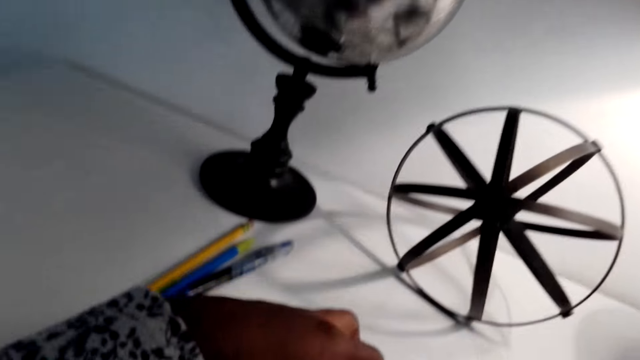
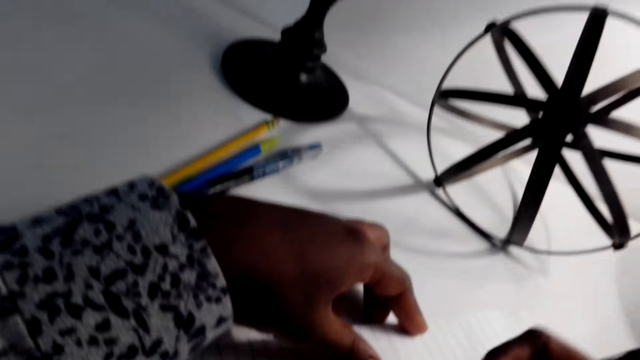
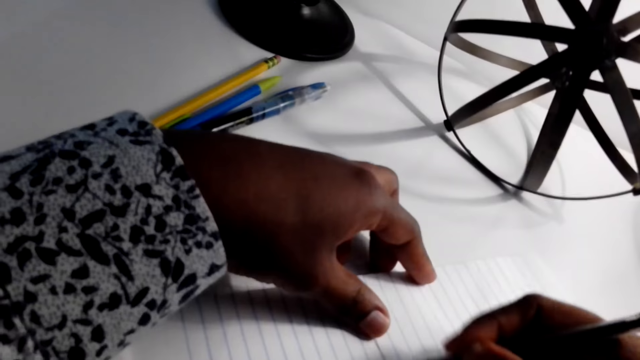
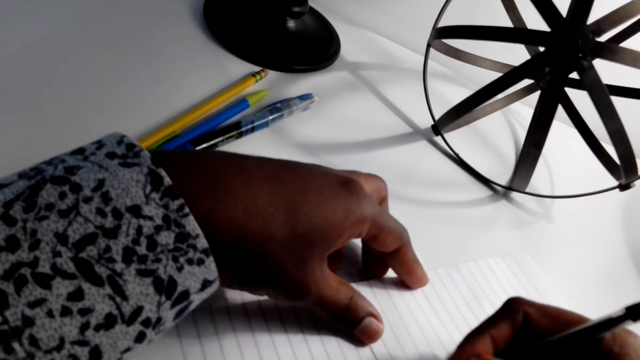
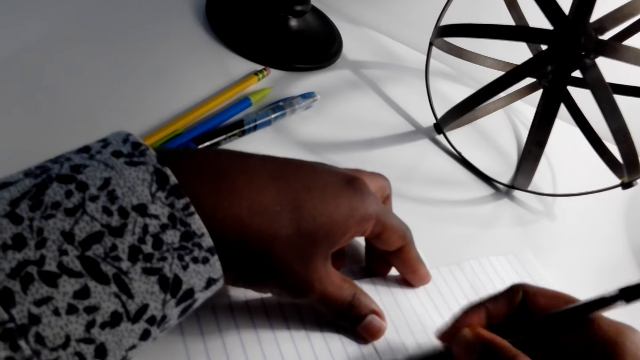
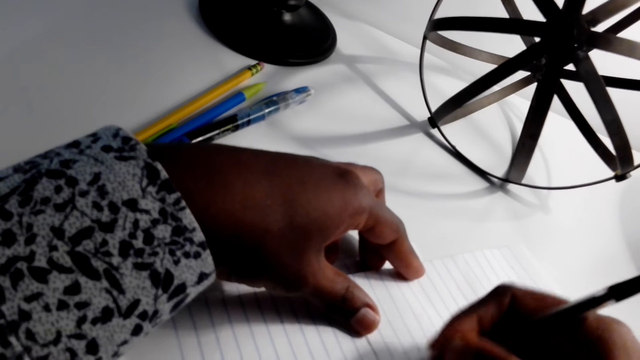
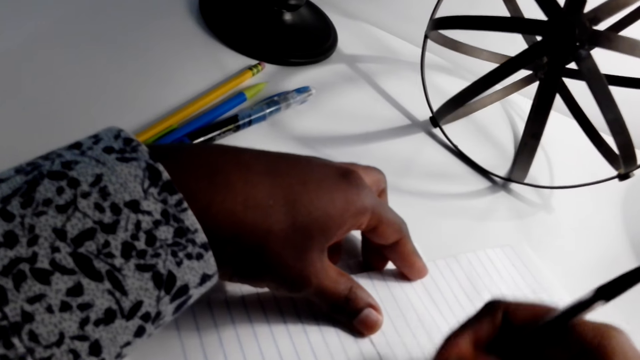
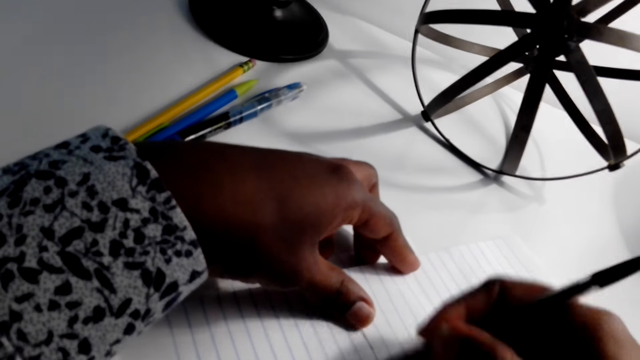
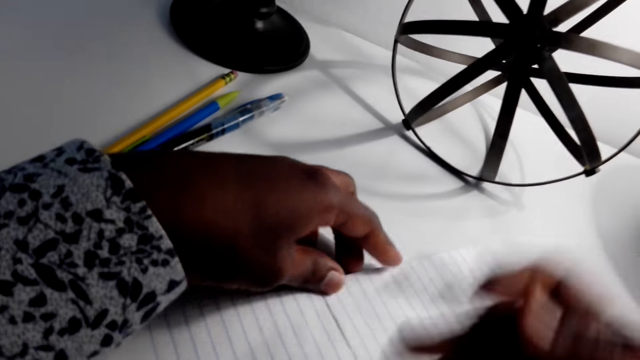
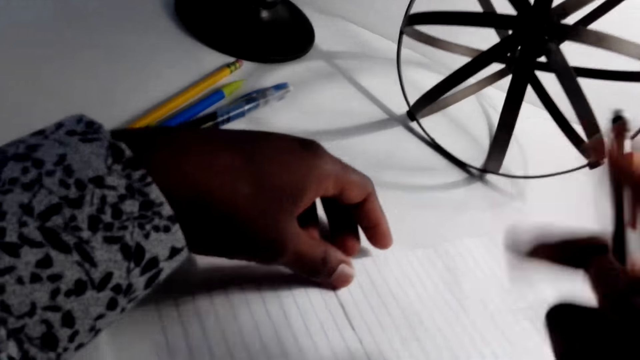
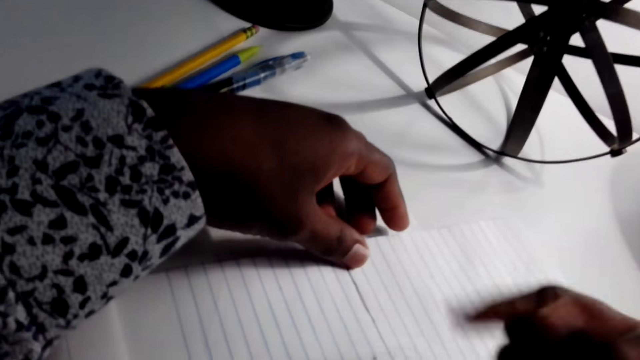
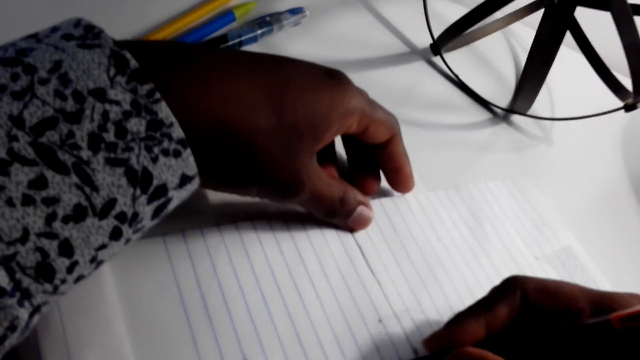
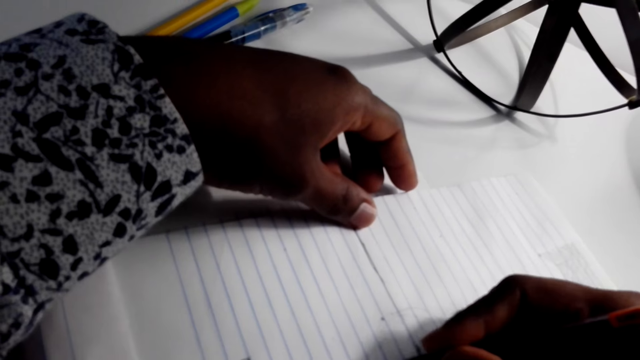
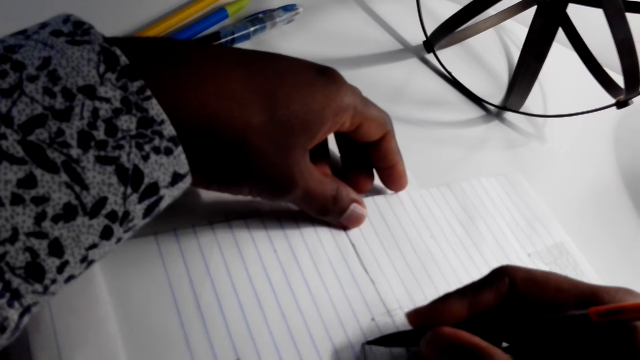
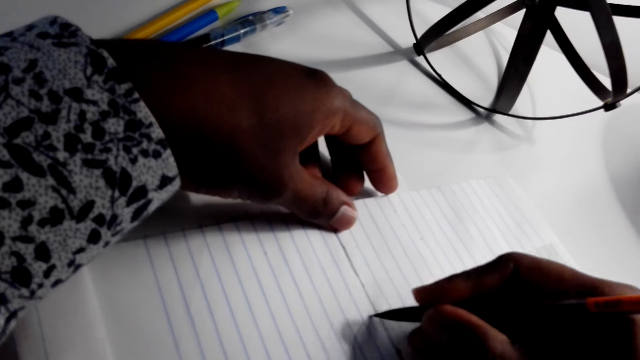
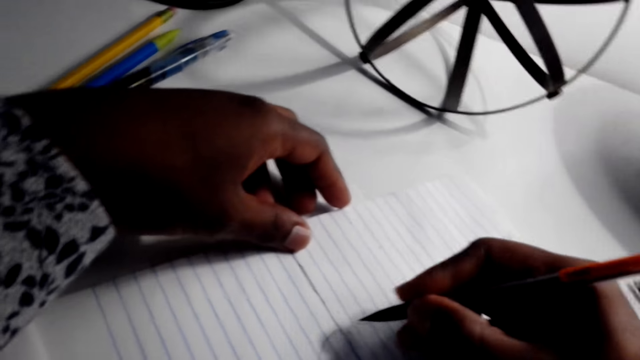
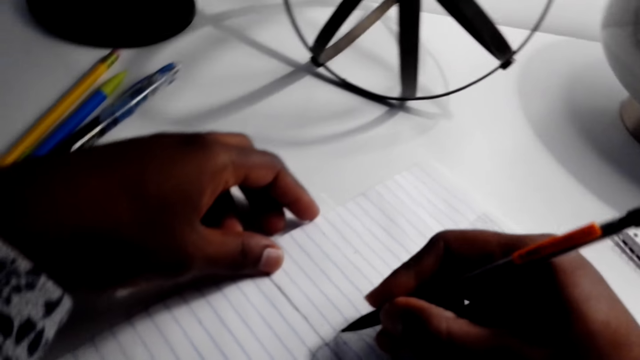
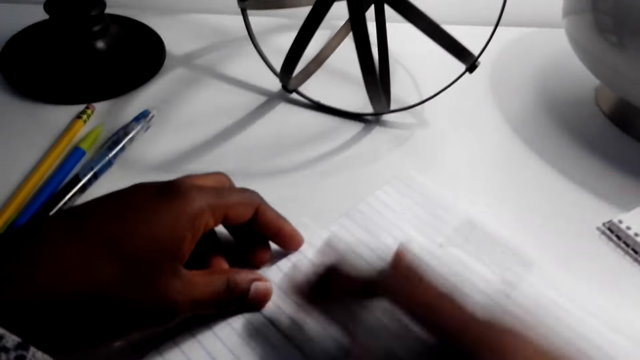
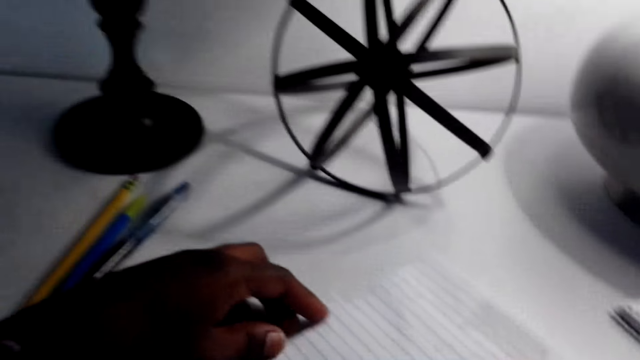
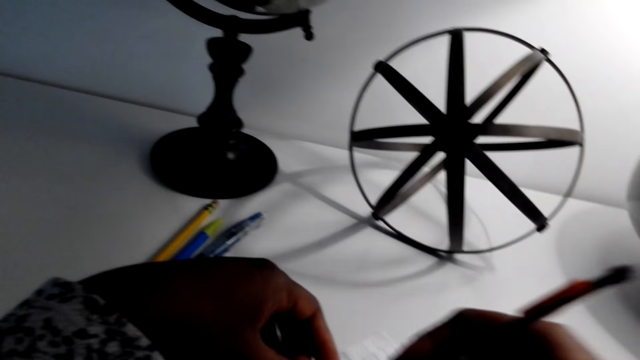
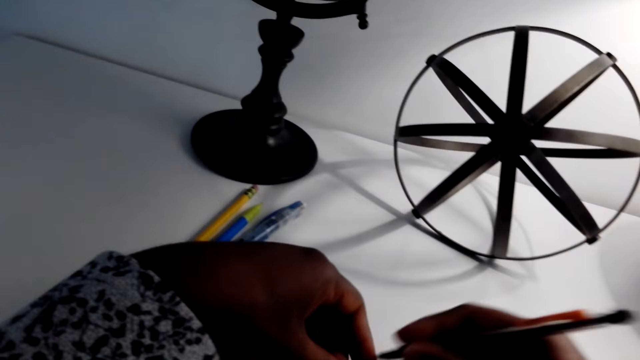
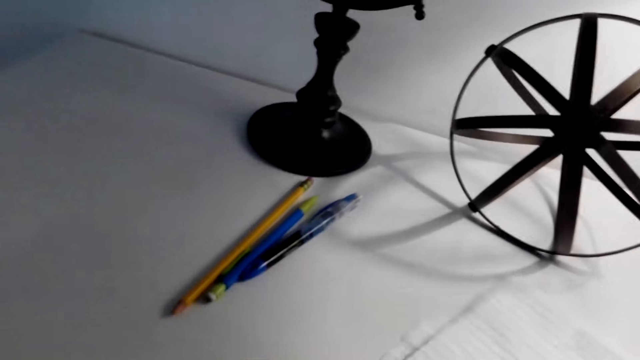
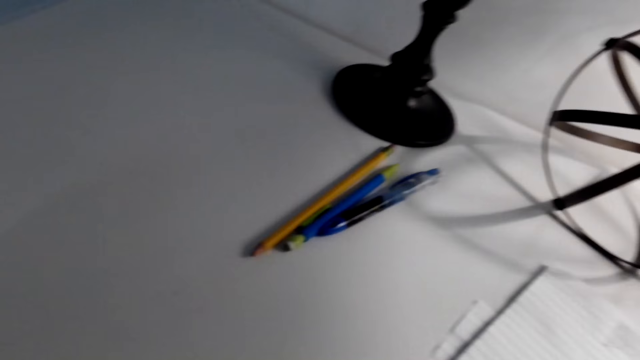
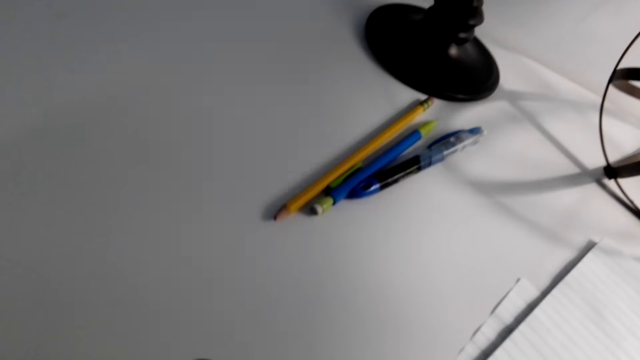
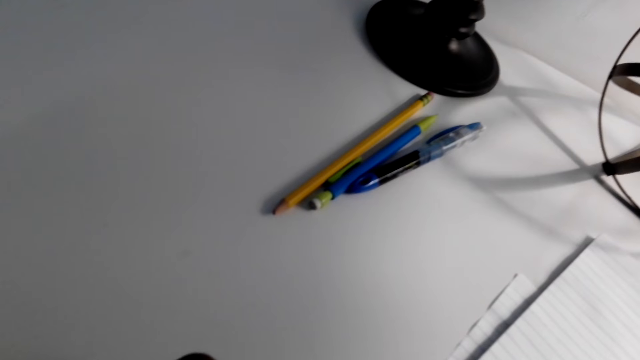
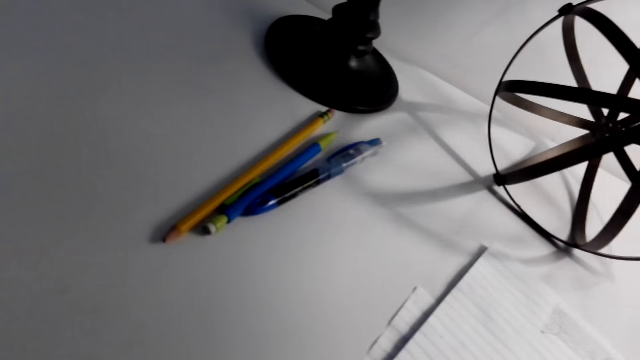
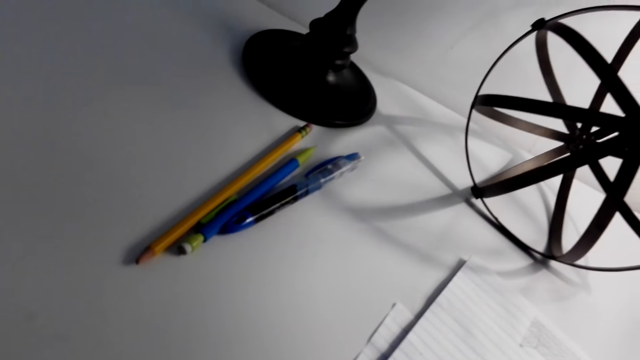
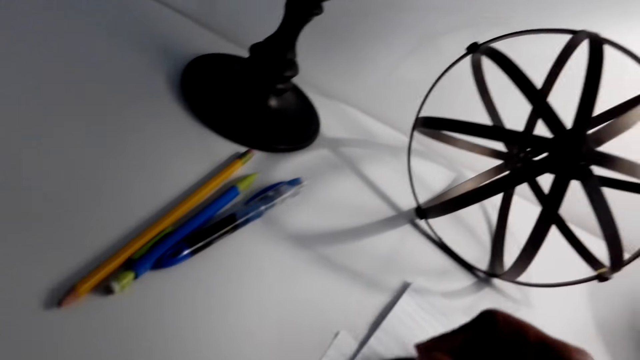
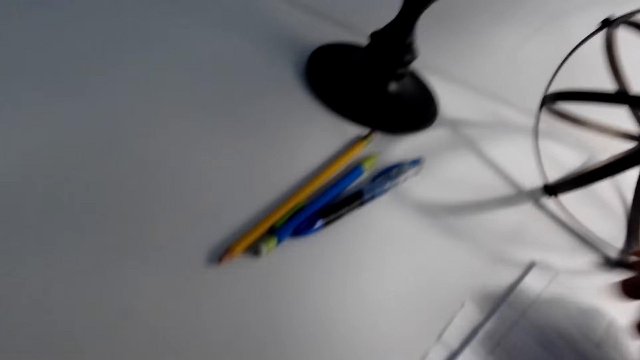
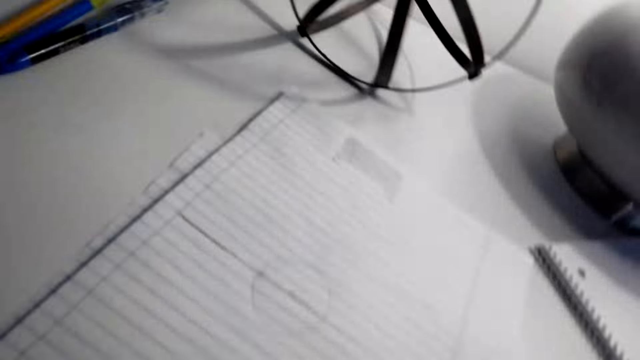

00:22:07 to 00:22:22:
The camera wearer draws on a paper. They rub on the drawing paper. They wipe the paper. They draw on the paper with a pen. They wipe the paper. They draw on the paper. They move a book. They draw on the paper with the pen.

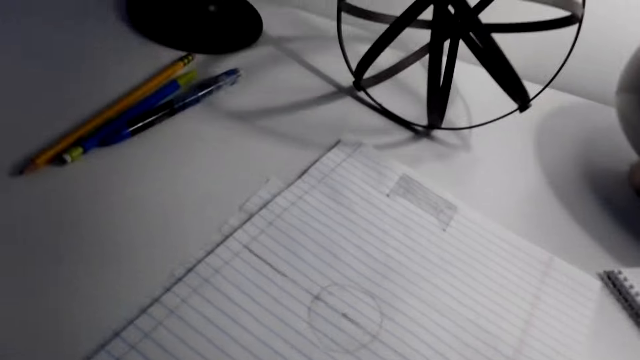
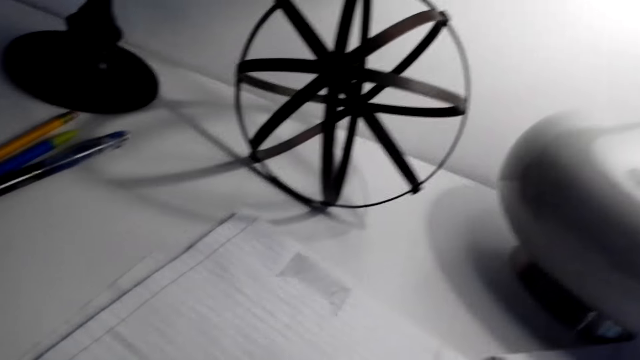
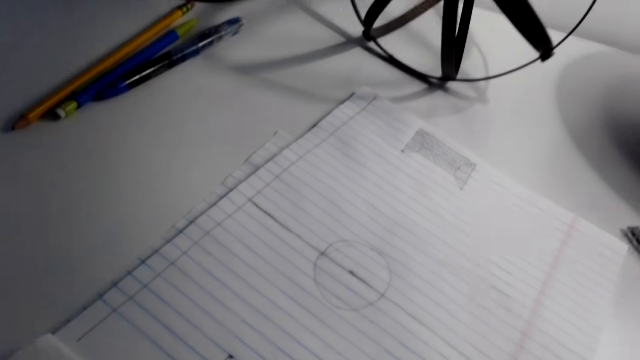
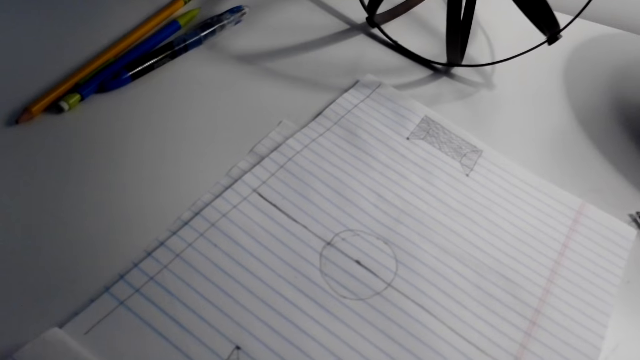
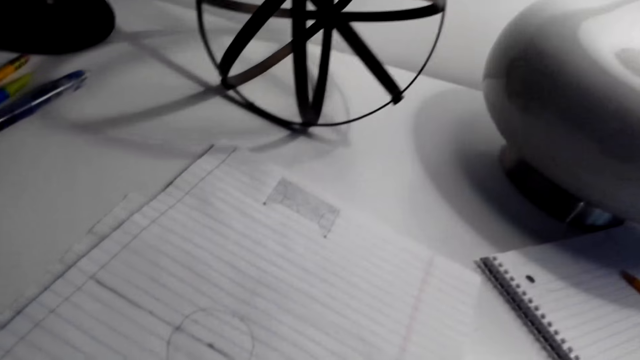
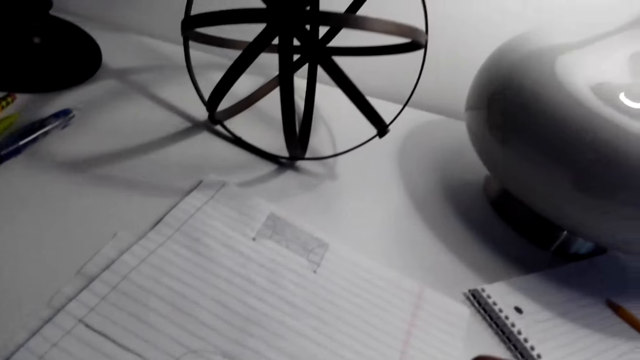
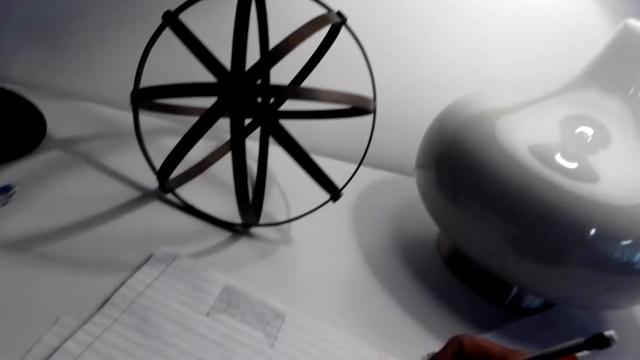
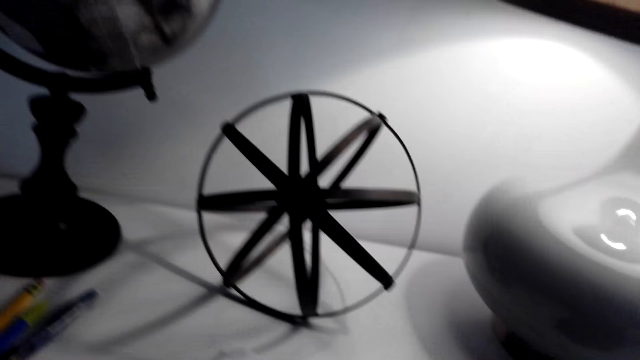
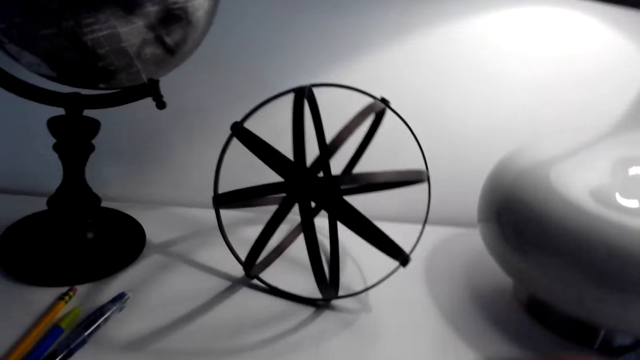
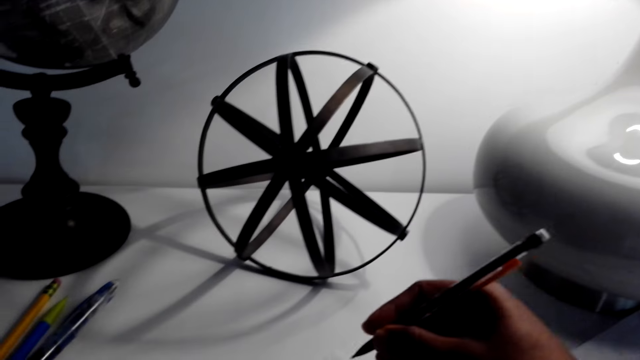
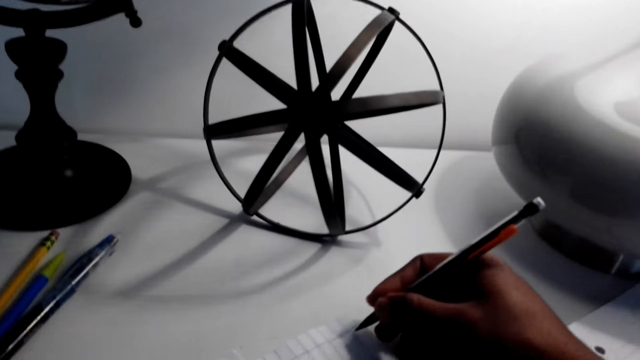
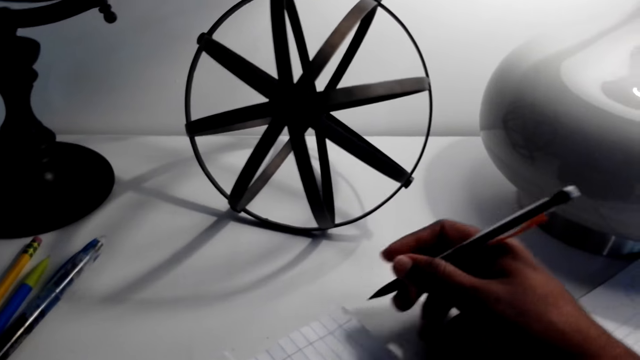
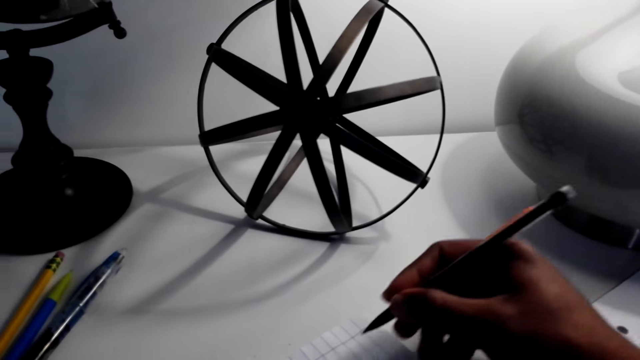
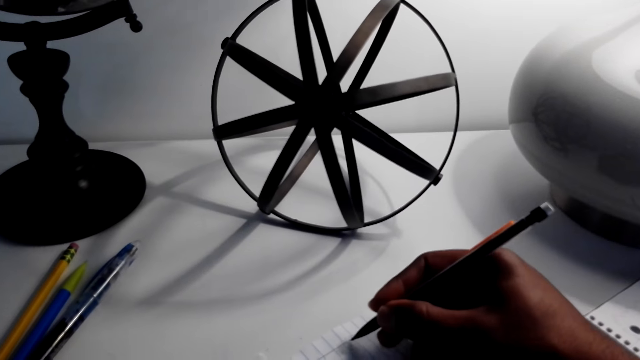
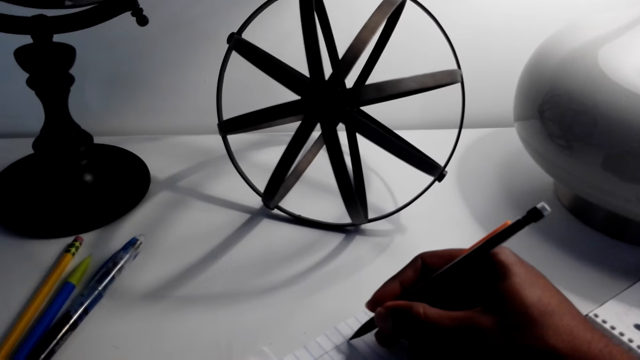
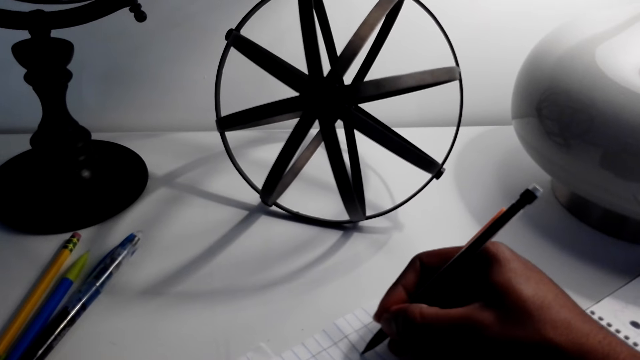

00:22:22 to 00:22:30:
The camera wearer picks up another pen. They draw on paper.
